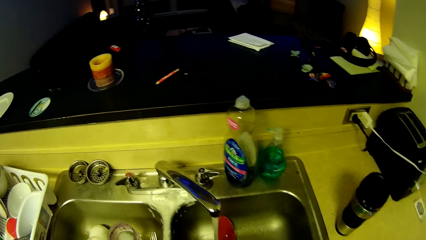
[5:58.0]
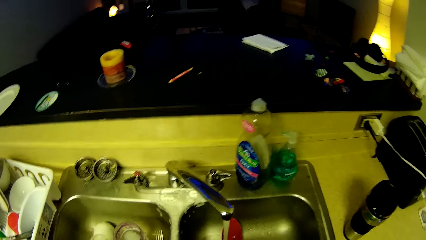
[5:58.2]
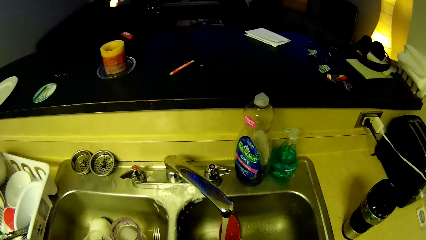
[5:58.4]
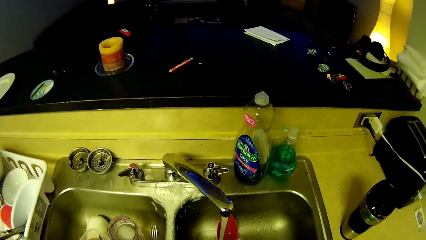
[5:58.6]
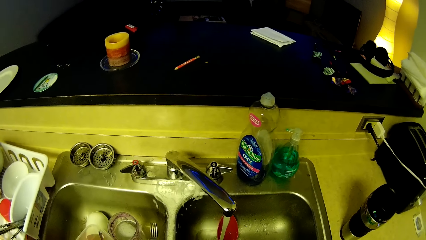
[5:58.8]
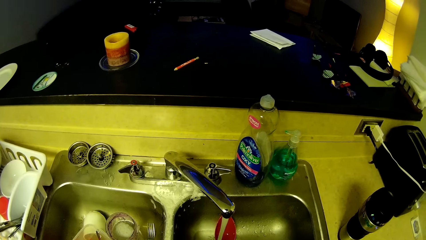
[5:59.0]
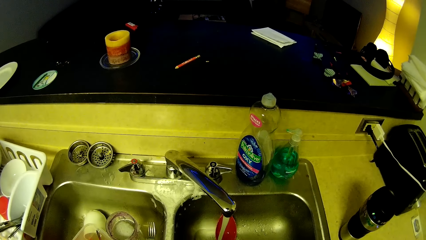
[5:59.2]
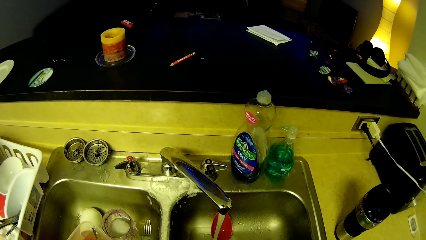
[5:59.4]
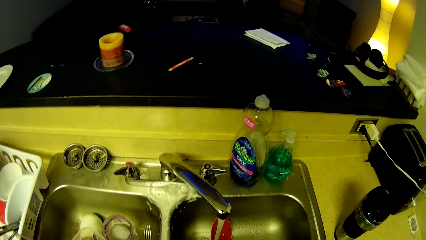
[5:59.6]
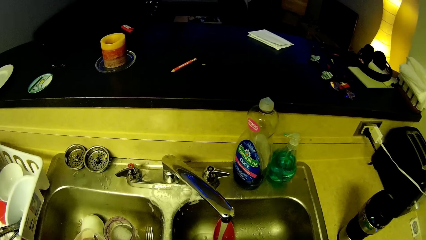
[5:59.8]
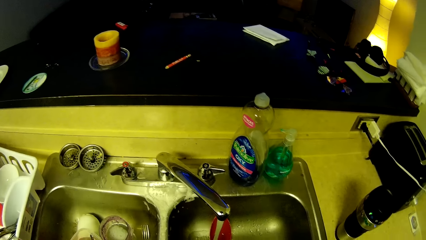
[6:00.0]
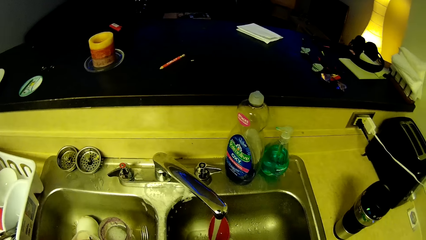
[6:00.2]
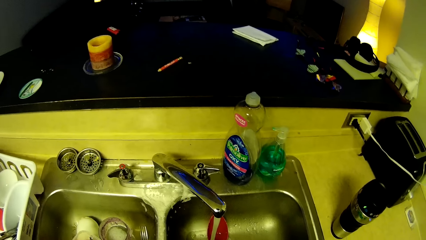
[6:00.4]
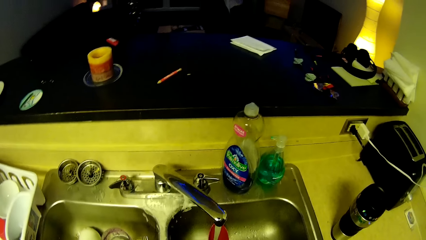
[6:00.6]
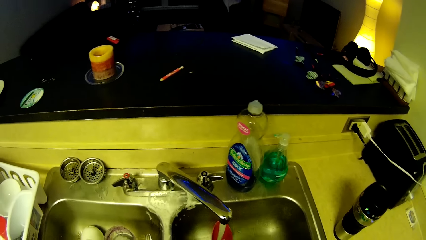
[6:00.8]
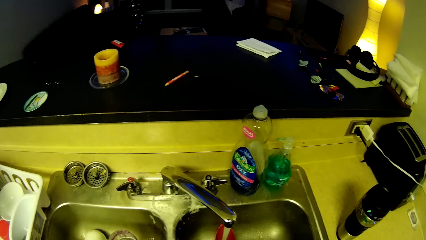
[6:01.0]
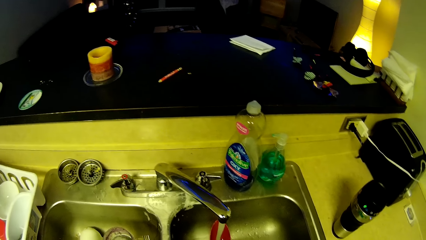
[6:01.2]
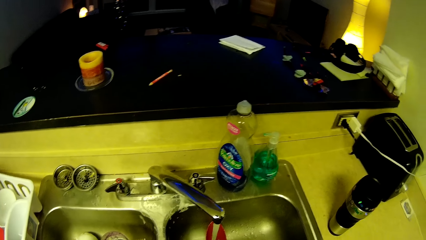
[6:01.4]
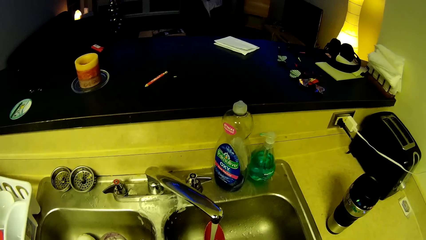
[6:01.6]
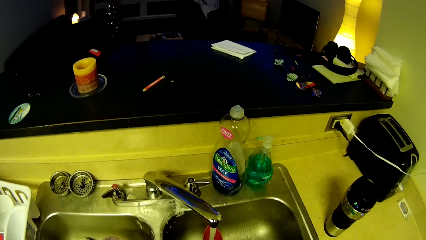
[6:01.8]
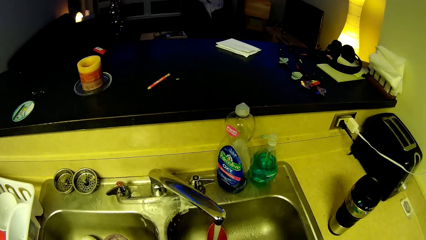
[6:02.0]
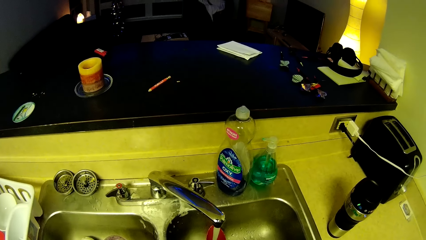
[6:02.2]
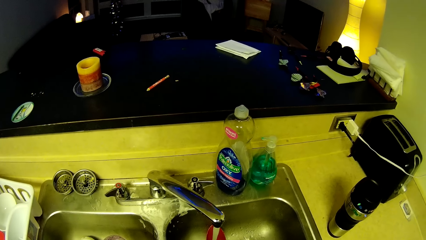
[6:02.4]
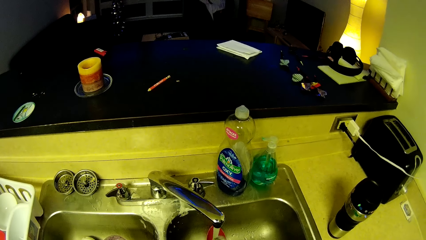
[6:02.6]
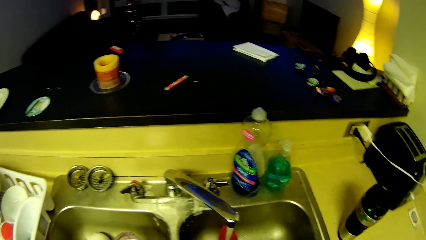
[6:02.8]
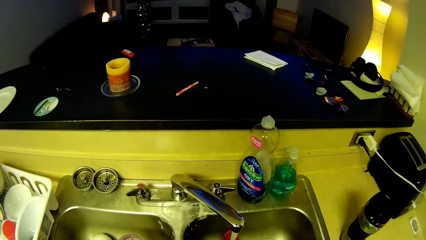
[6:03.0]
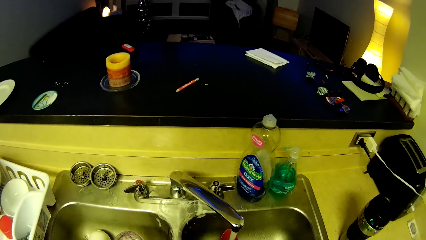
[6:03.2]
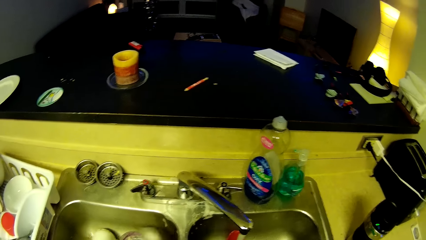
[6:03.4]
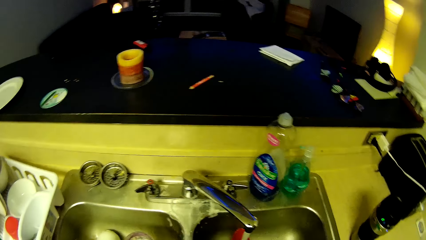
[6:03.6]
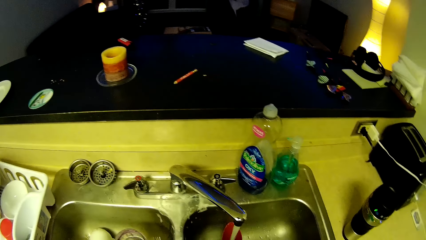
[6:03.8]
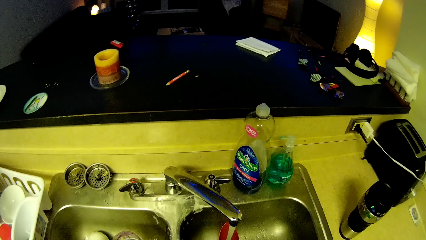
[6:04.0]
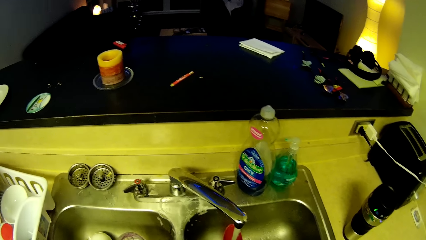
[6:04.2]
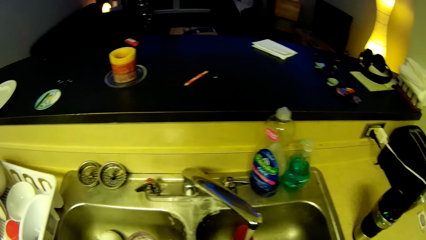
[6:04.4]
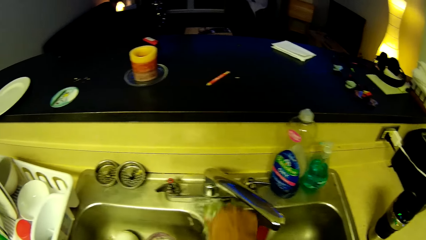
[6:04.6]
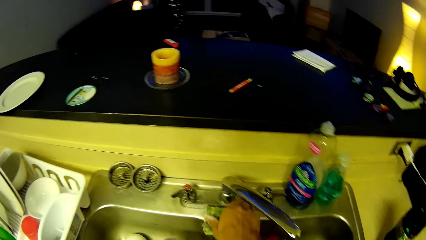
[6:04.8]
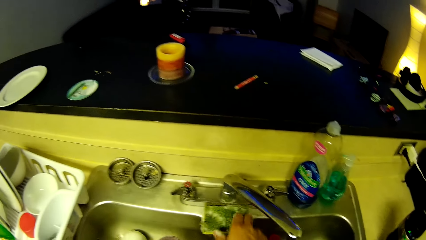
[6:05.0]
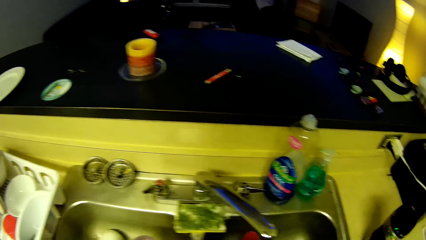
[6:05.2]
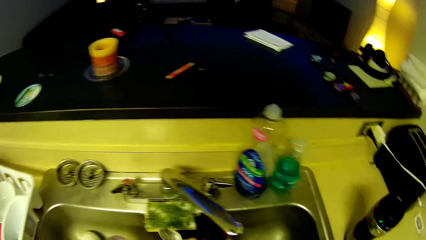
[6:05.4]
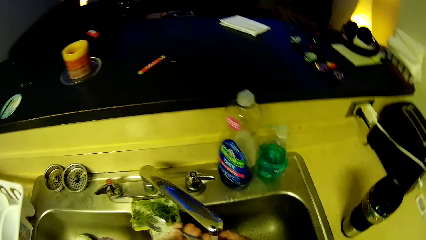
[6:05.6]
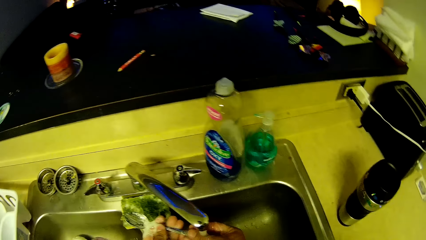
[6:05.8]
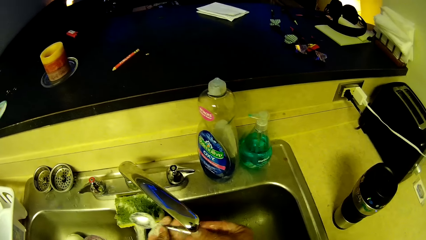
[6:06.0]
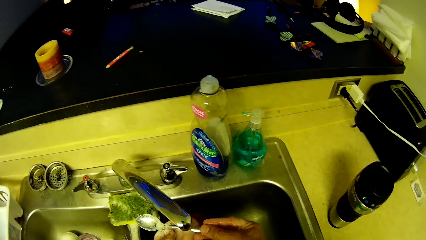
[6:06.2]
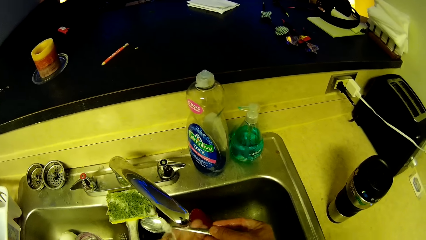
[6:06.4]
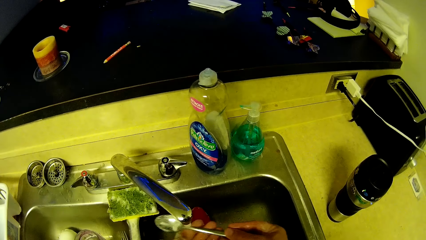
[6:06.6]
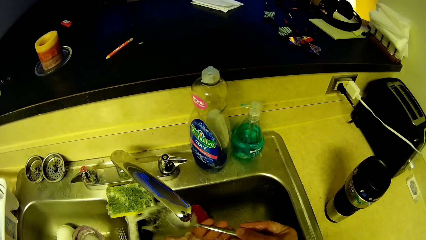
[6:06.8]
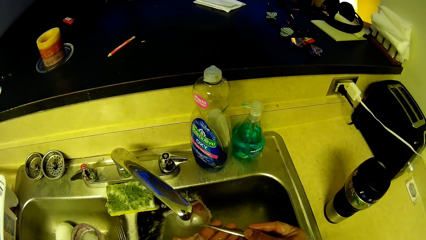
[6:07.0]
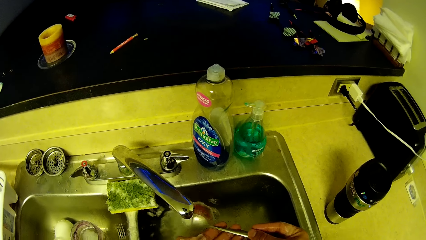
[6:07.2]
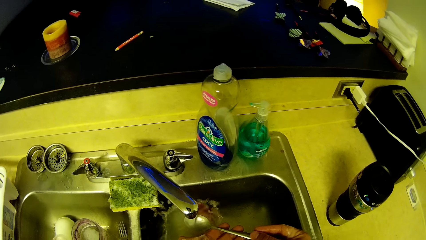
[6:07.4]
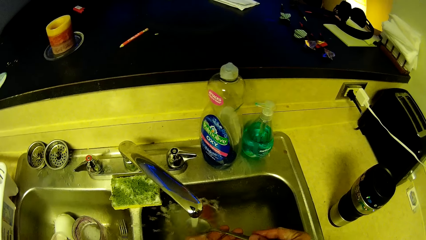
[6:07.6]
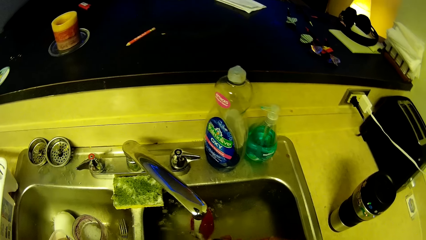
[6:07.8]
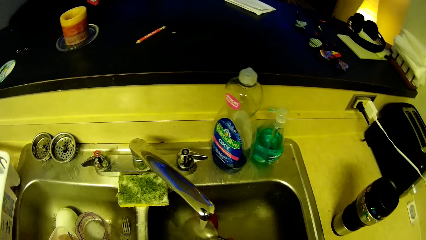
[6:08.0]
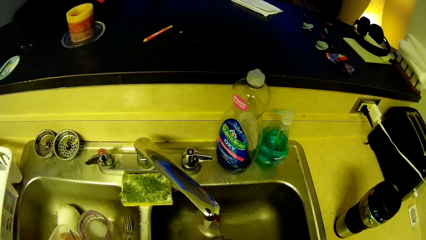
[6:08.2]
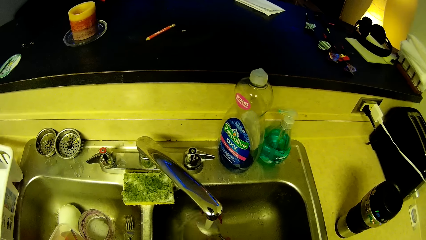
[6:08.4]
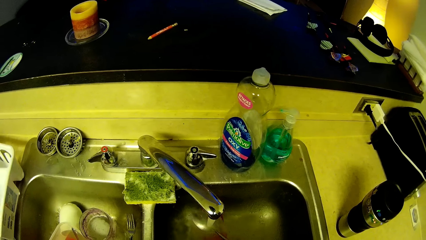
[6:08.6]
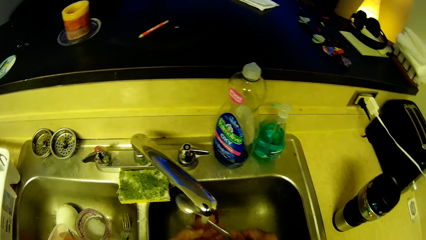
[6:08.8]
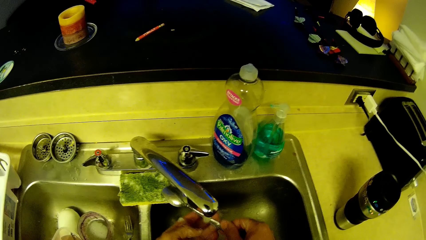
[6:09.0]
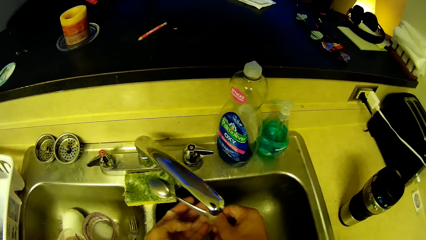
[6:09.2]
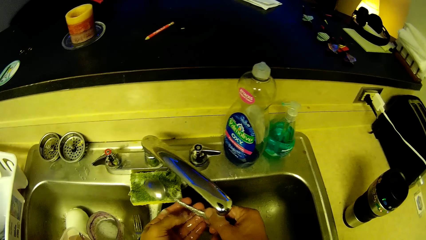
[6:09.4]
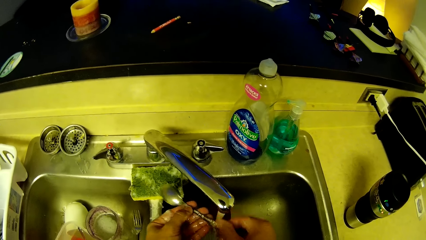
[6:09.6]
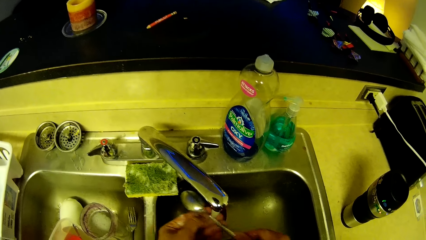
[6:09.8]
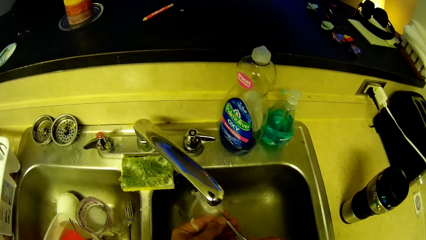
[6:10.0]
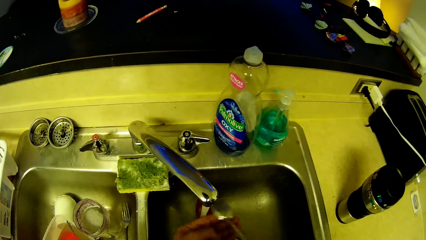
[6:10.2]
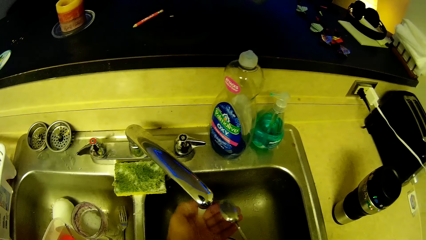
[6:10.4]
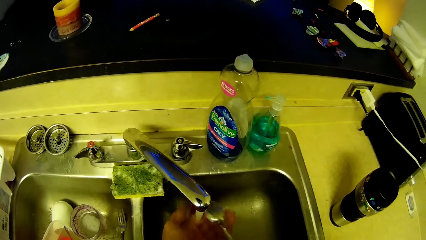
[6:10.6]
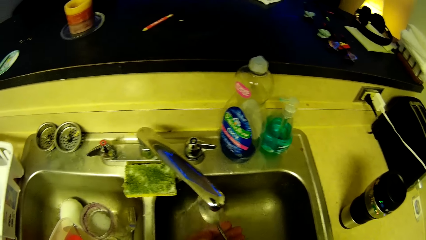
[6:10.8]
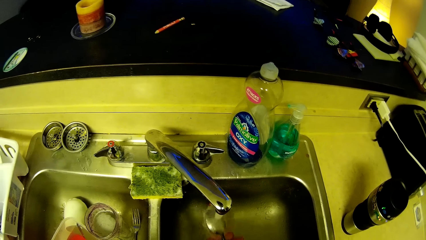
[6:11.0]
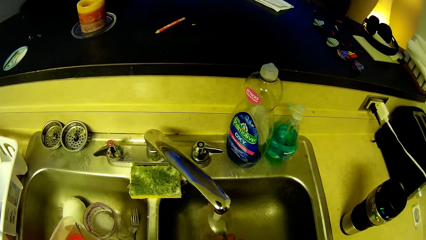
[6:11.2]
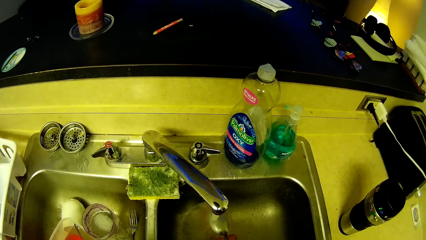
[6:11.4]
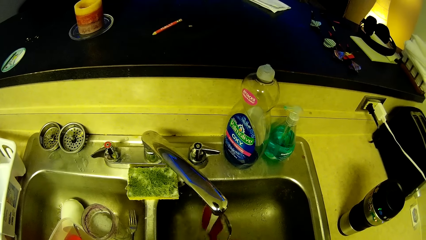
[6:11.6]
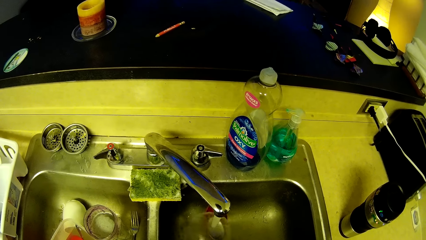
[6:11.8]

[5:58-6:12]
The camera wearer stands in front of the sink. He drops the sponge back on the sink with his right hand. He rinses a spoon with both hands.

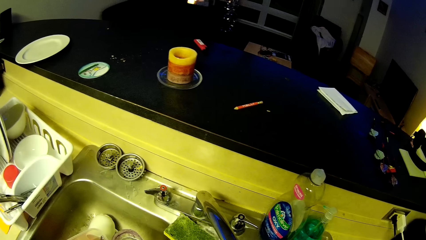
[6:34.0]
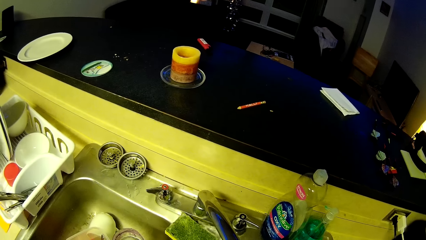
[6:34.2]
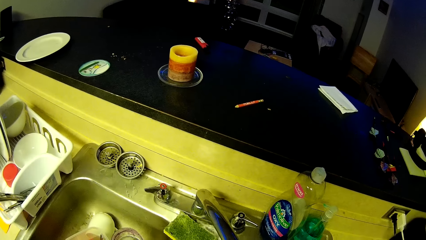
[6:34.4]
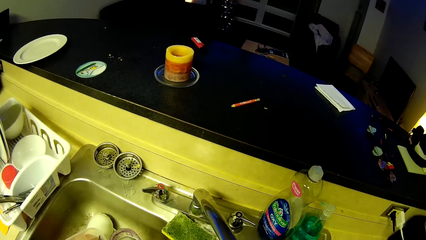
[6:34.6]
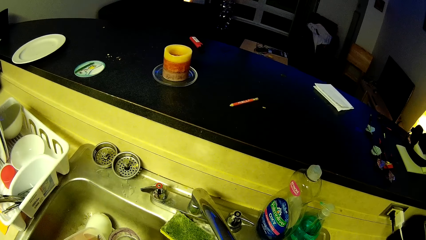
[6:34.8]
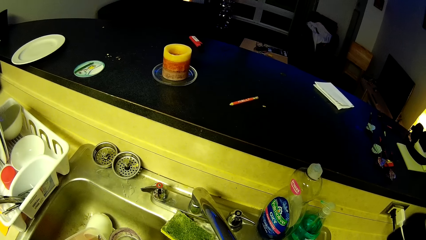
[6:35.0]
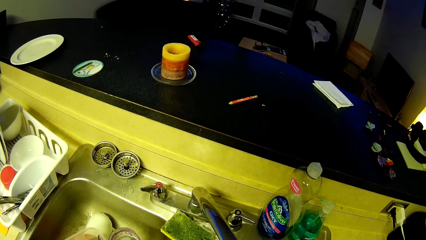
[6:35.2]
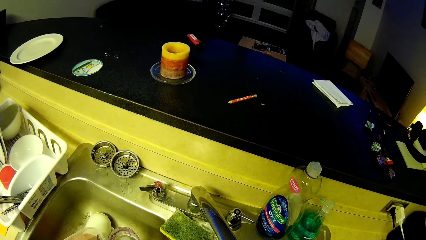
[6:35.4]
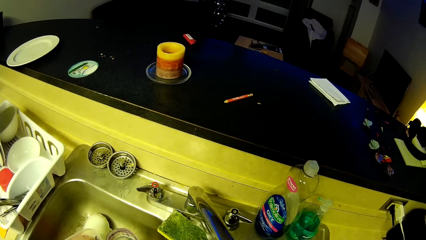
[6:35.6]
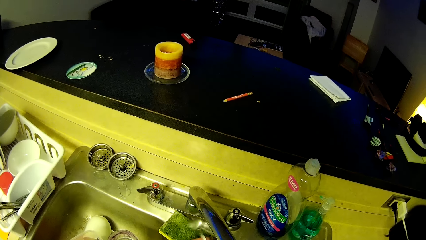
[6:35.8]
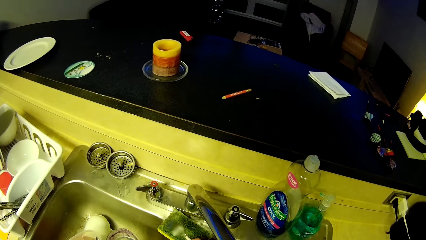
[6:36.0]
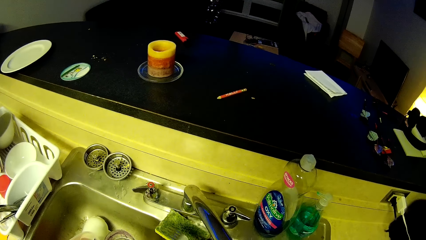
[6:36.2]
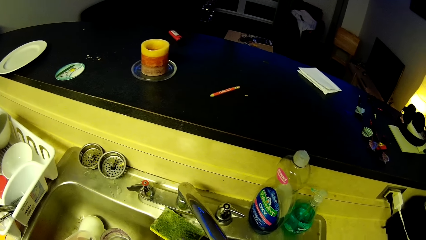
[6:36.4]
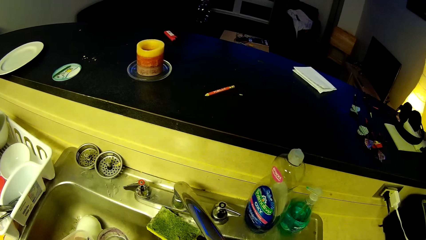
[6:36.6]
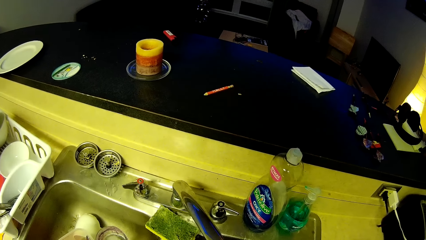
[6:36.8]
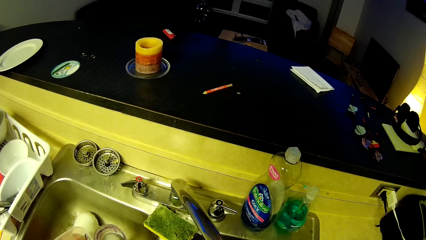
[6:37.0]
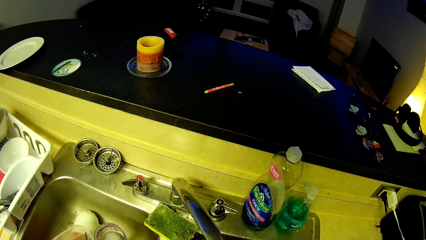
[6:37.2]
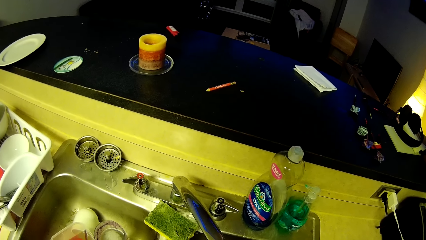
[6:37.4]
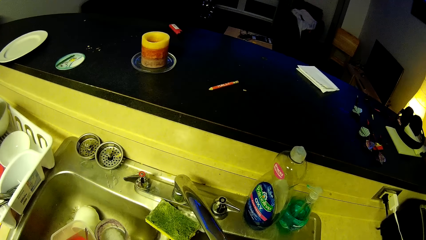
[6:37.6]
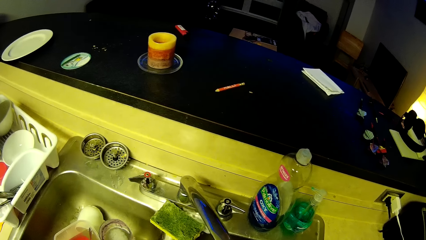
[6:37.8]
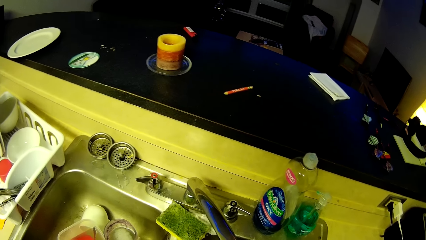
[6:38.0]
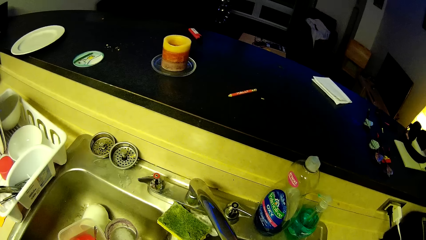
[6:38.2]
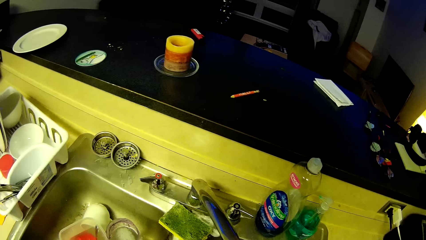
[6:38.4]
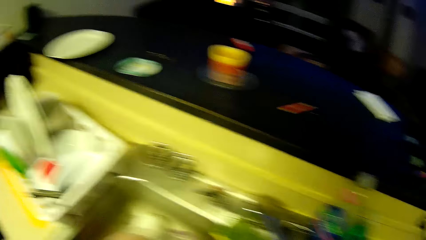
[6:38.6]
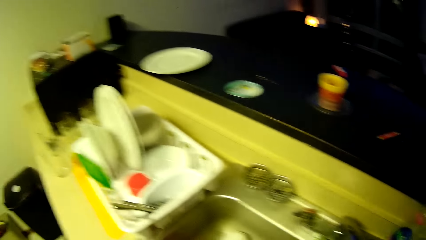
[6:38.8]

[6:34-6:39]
The camera wearer rinses a fork in the sink water.
